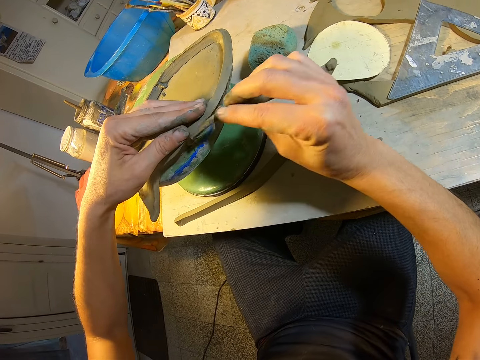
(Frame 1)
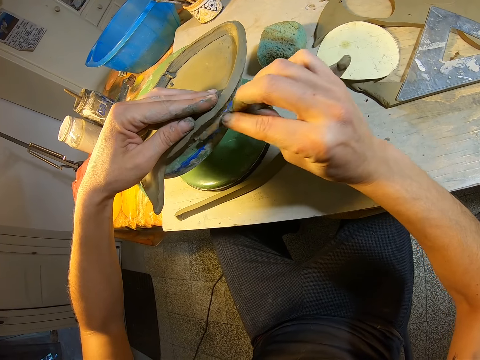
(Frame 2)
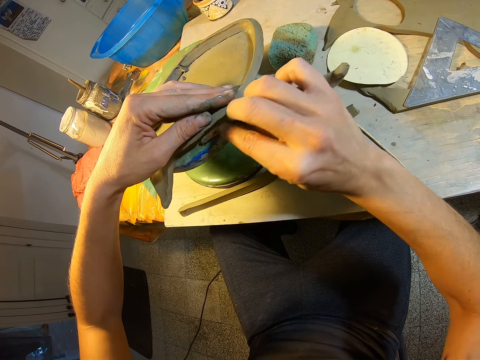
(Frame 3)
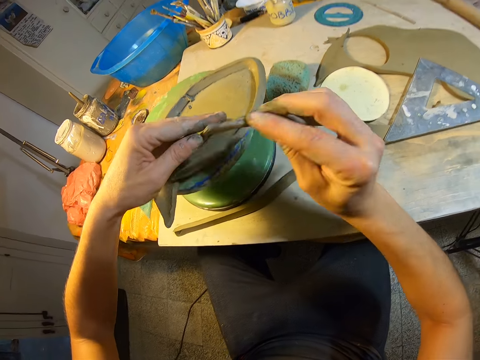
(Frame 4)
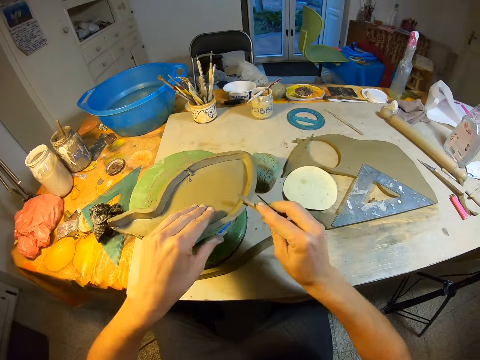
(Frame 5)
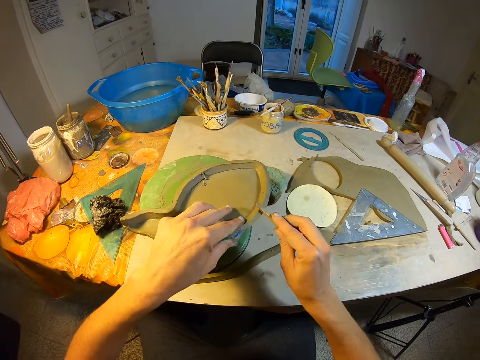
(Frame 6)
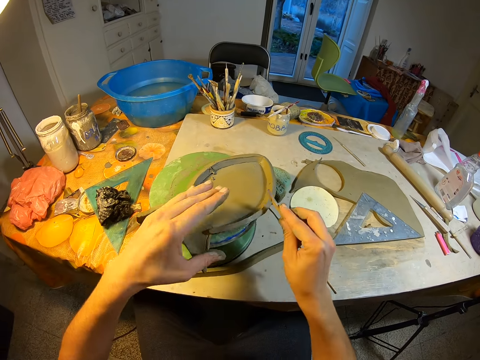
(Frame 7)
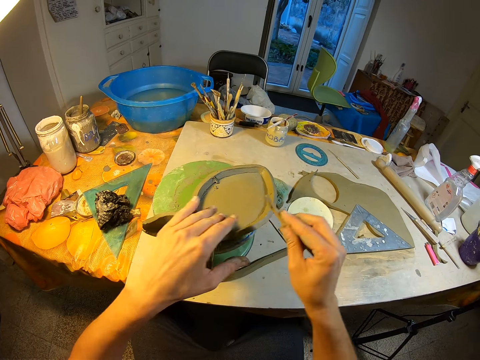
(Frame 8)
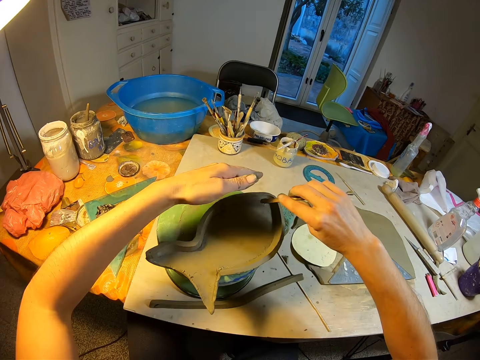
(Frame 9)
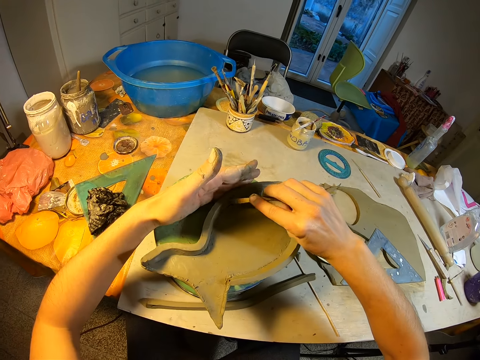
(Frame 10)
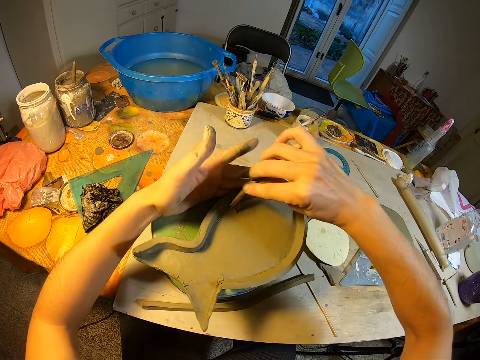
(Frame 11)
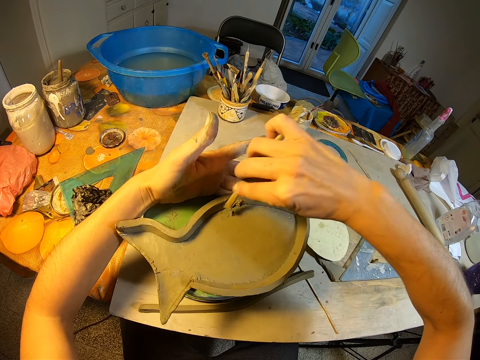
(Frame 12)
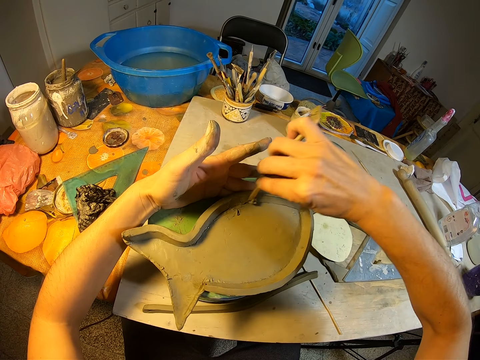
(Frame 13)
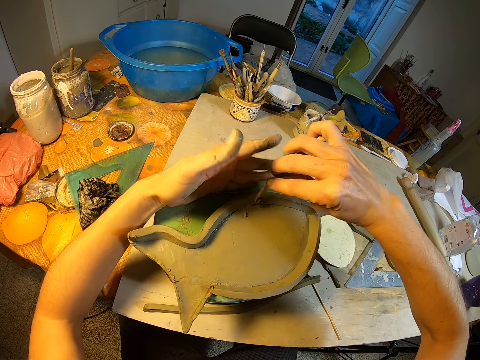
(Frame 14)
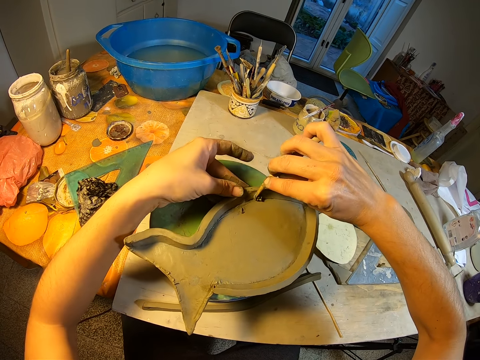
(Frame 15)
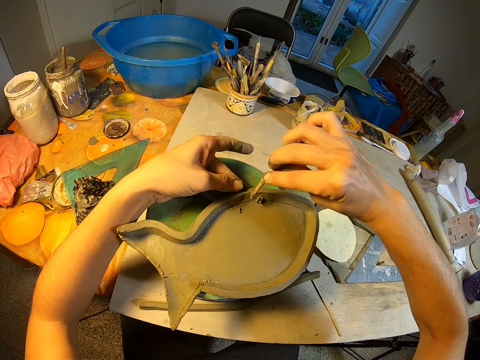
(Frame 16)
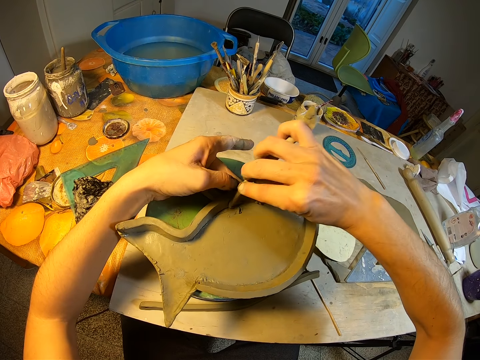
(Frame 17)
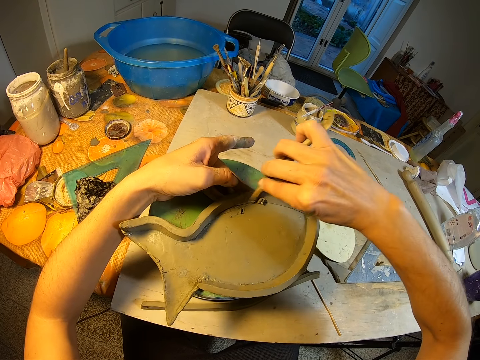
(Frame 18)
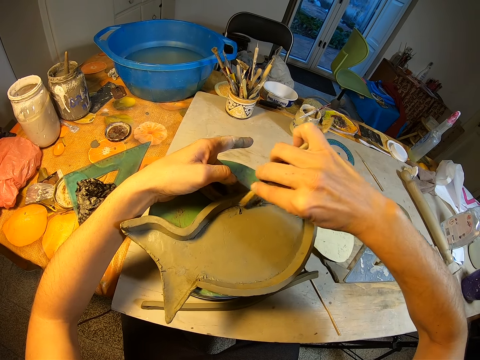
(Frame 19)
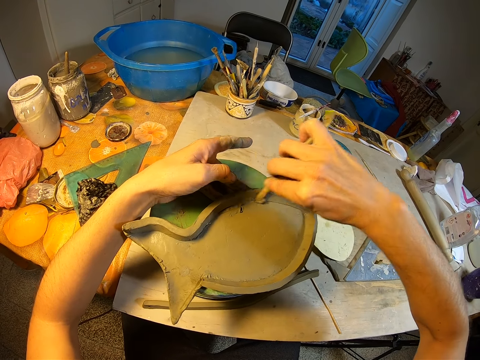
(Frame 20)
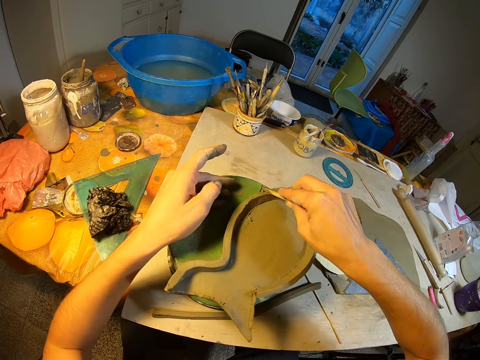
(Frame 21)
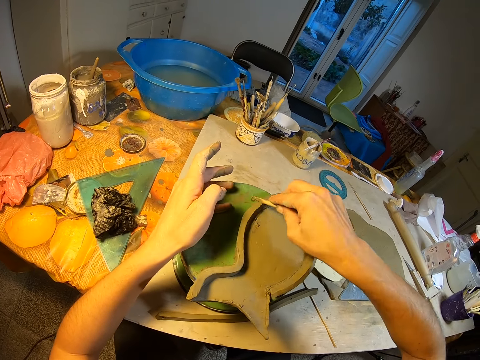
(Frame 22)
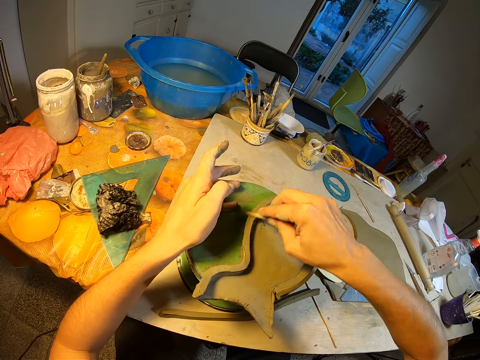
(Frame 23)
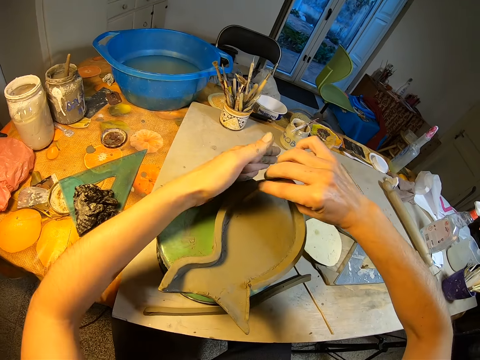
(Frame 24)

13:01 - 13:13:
The camera wearer smoothens the edge of the paper craft with the stick in his right hand.

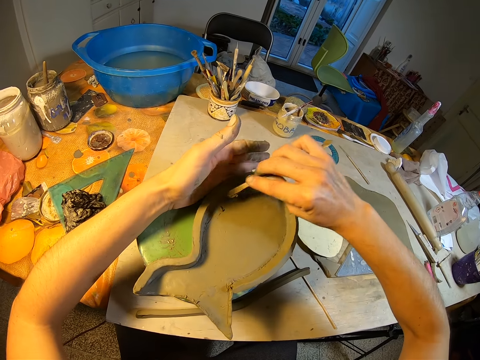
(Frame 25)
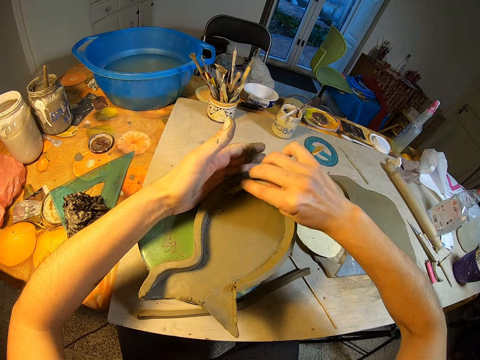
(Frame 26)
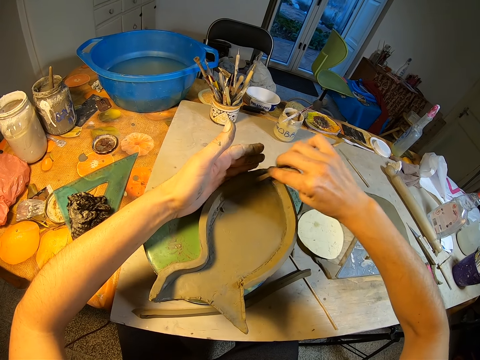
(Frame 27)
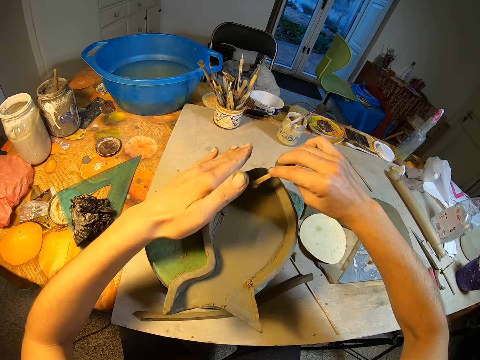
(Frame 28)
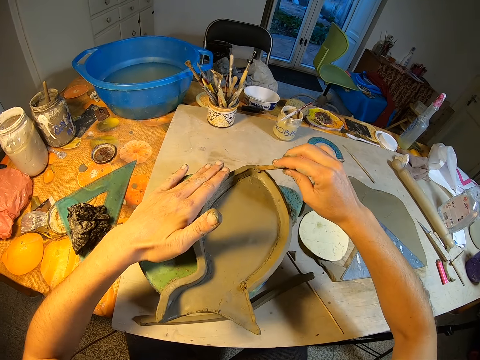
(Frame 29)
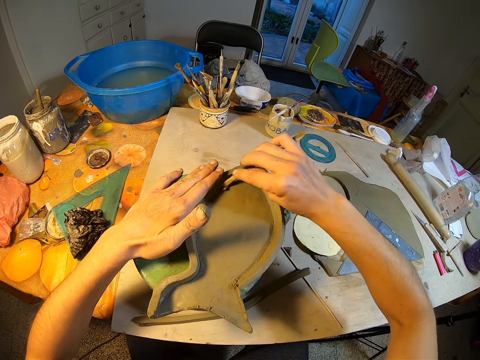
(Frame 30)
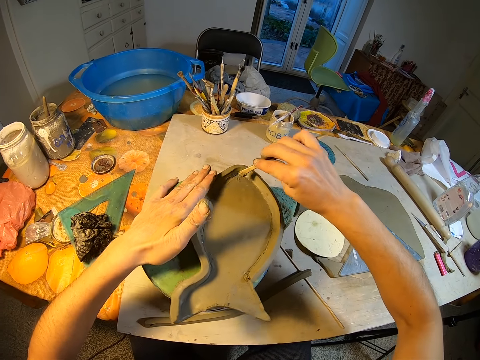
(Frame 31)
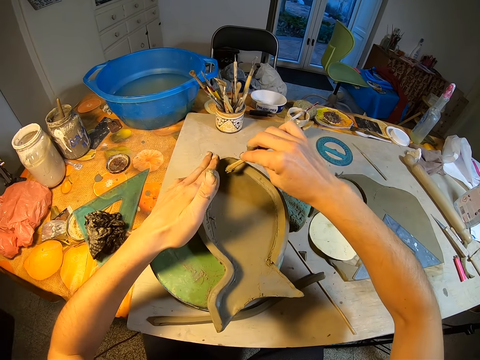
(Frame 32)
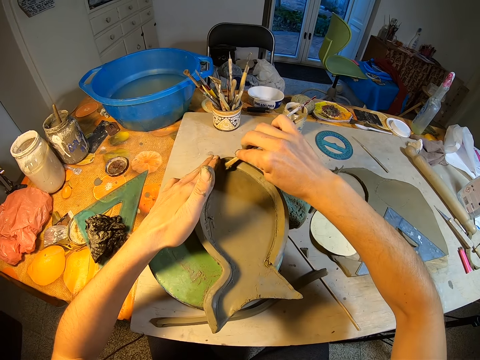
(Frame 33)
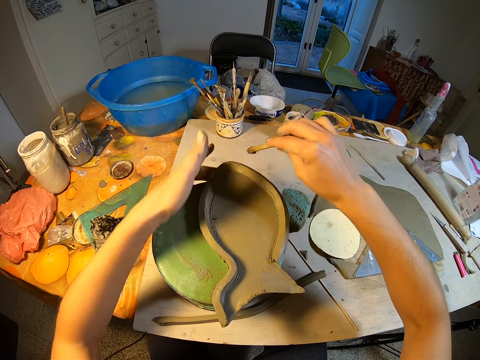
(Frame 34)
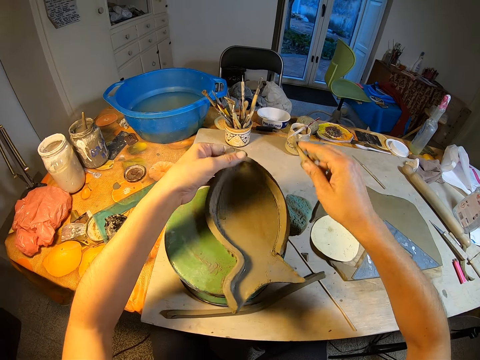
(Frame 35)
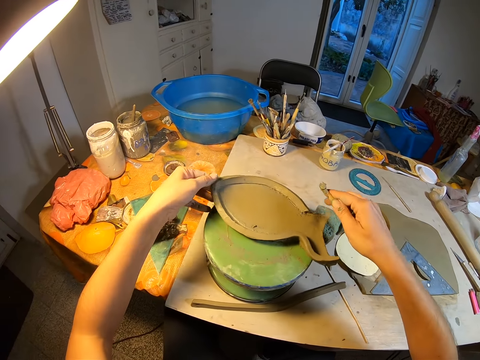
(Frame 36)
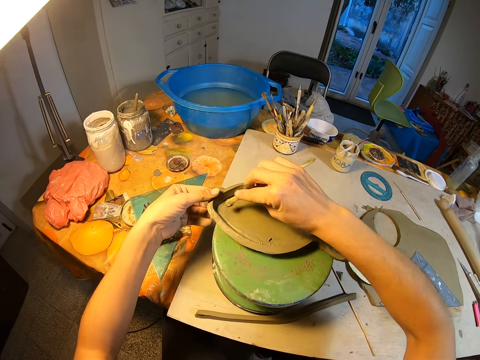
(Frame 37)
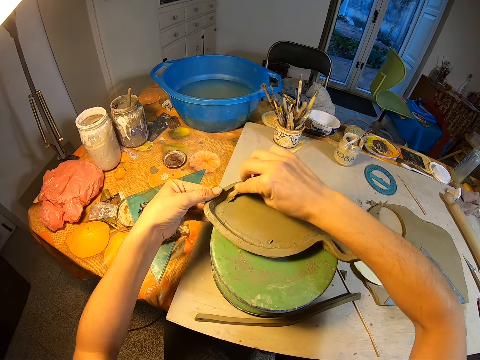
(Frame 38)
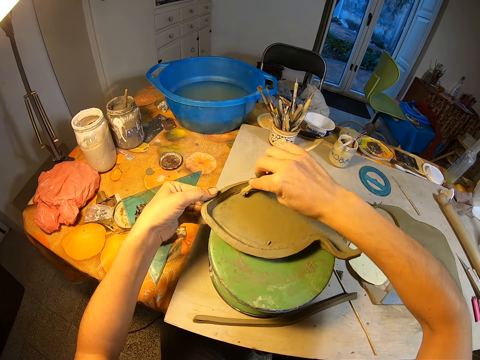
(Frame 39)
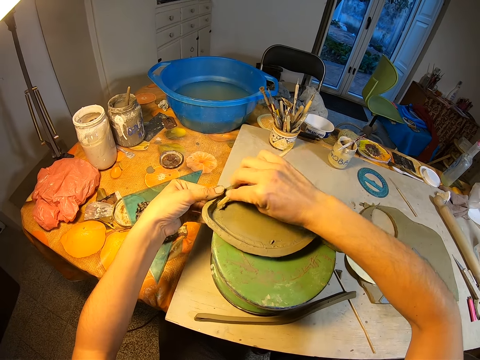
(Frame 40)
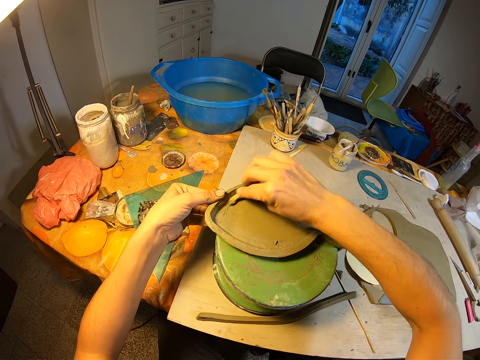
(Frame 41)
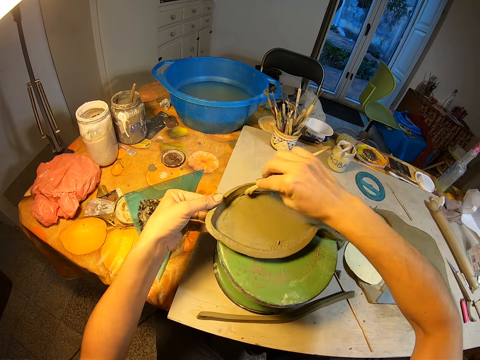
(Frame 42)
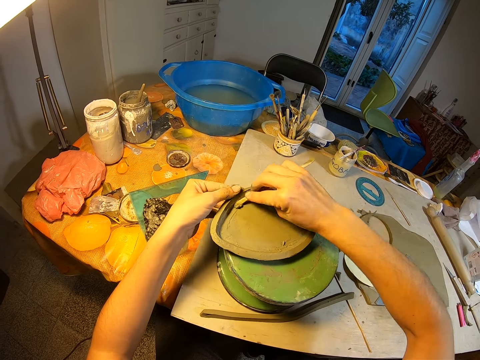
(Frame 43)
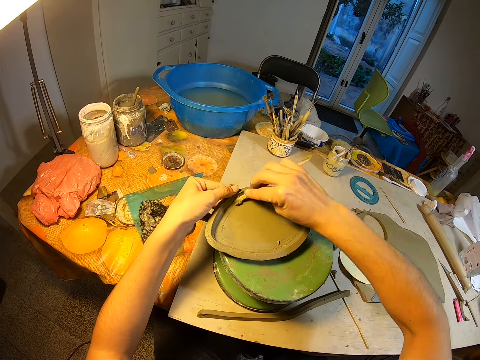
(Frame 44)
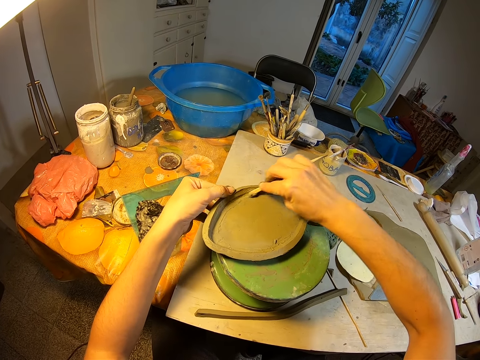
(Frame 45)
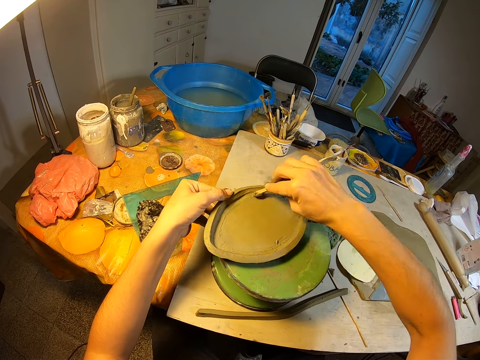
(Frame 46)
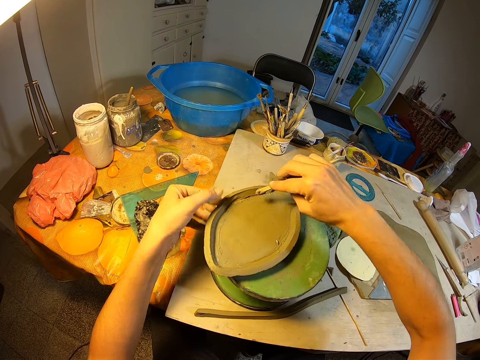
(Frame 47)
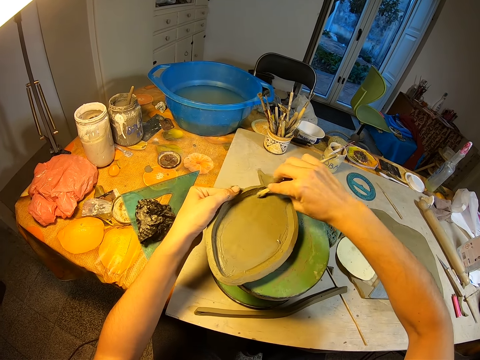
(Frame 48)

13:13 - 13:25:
The camera wearer adjusts the paper craft on the work holder with his left hand. He smoothens the edge of the paper craft with the stick in his right hand.

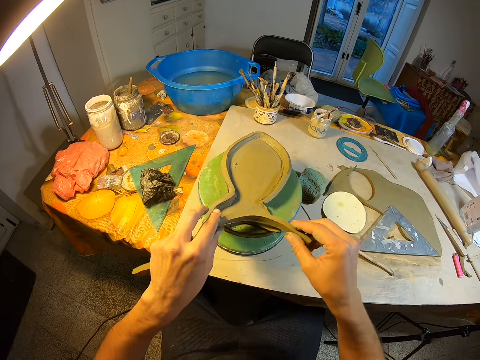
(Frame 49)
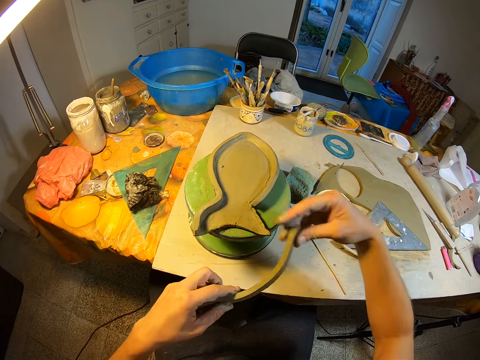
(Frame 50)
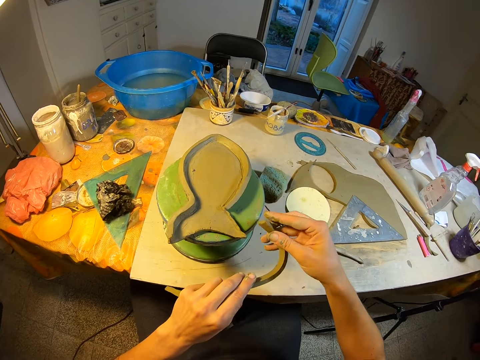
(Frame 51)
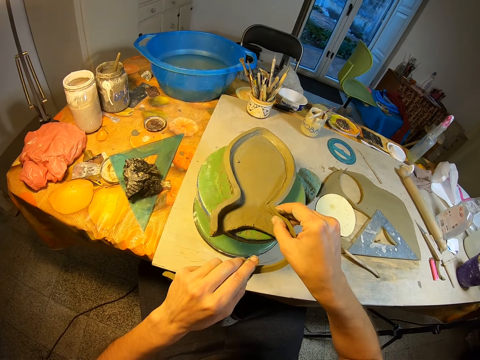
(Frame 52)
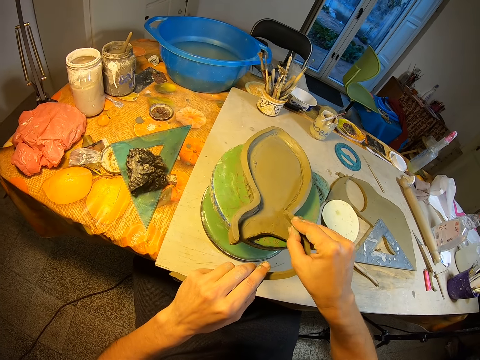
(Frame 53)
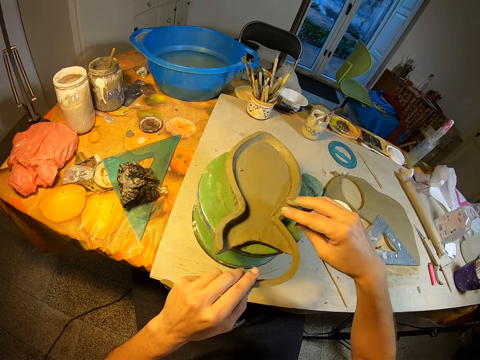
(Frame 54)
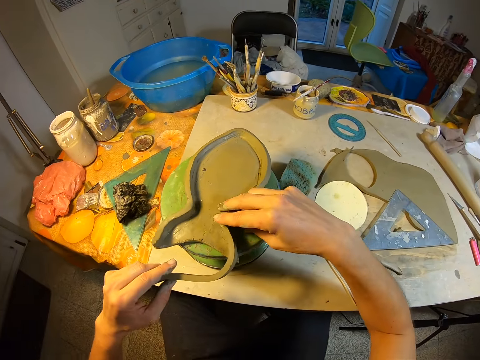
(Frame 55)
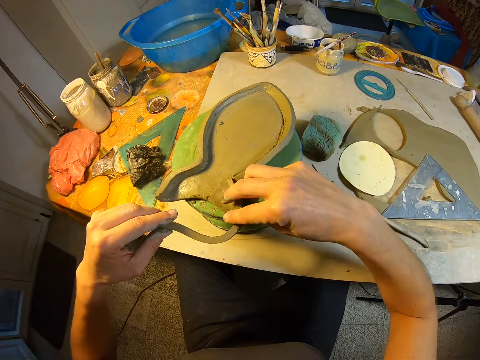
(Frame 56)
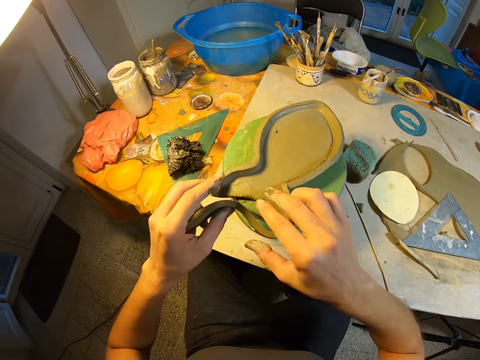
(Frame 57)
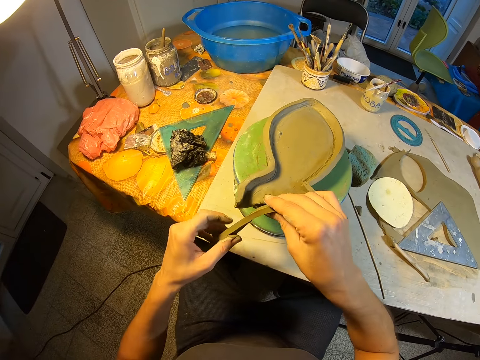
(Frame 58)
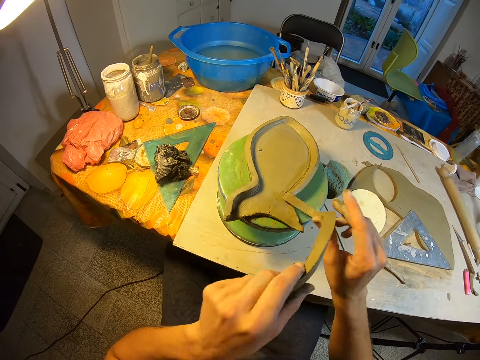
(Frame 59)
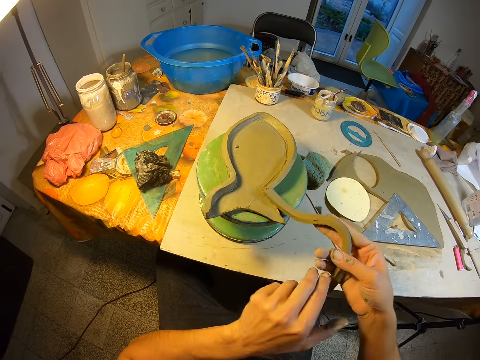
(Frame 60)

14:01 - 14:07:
The camera wearer joins the piece of clay mold to the clay mold on the pottery wheel with her right hand. She removes the piece of clay mold with both hands.
